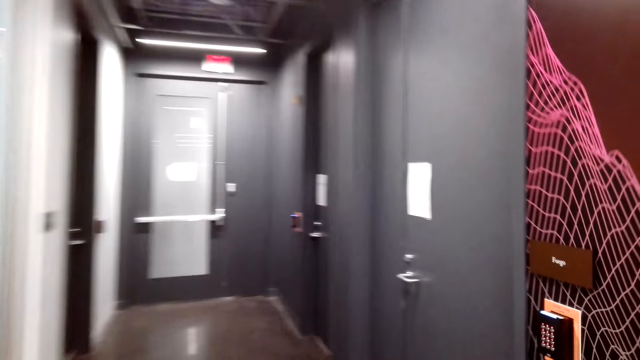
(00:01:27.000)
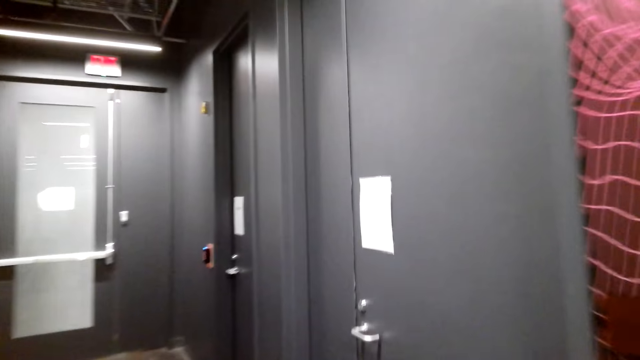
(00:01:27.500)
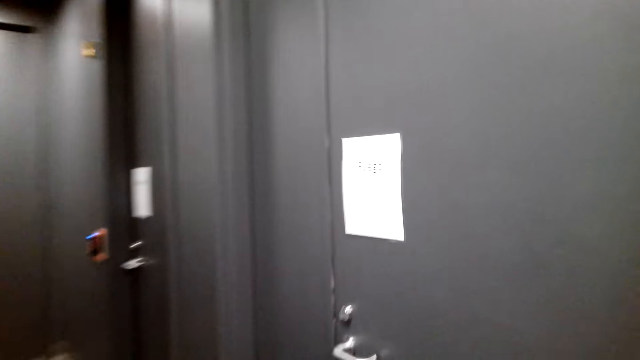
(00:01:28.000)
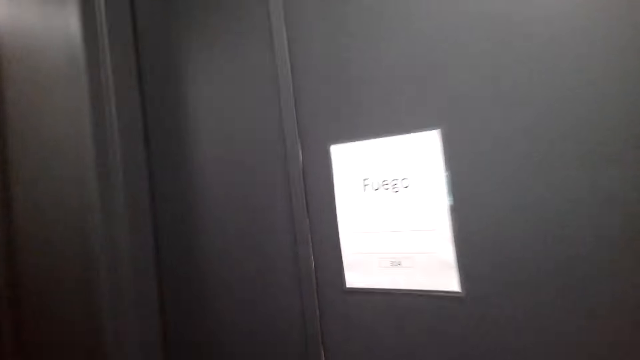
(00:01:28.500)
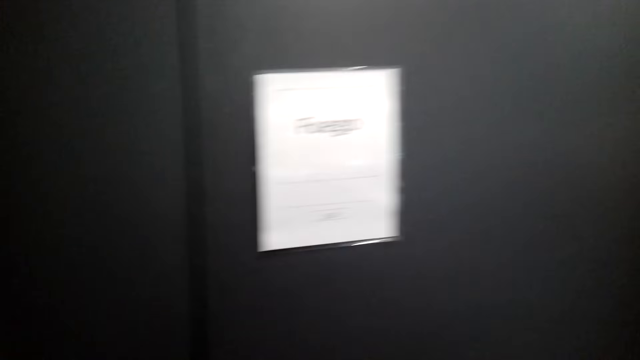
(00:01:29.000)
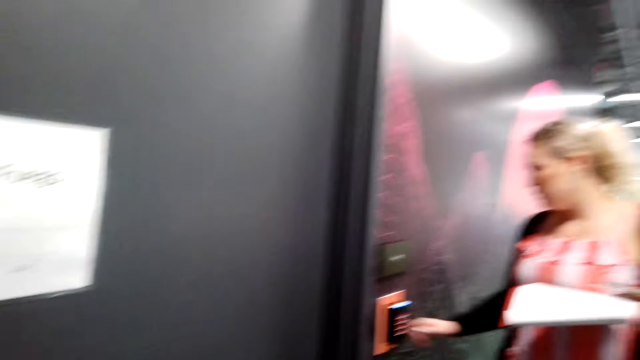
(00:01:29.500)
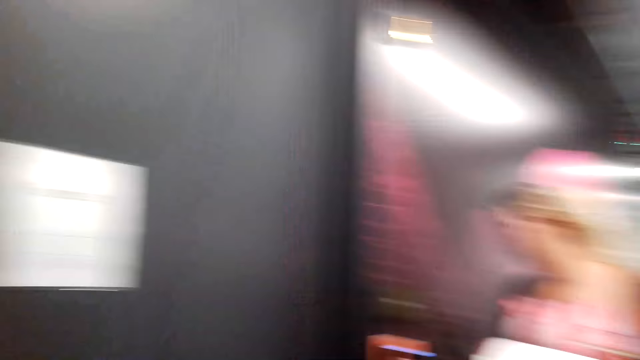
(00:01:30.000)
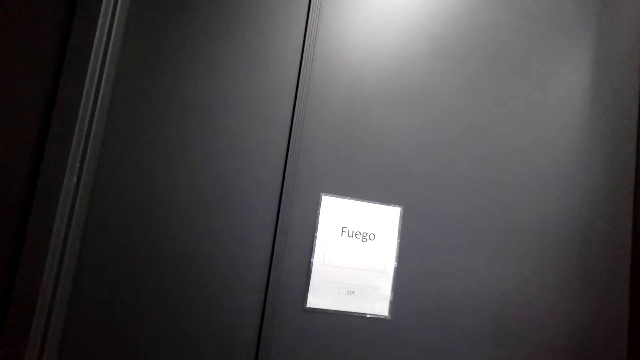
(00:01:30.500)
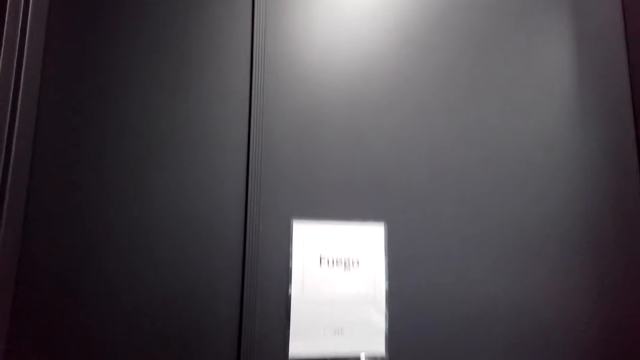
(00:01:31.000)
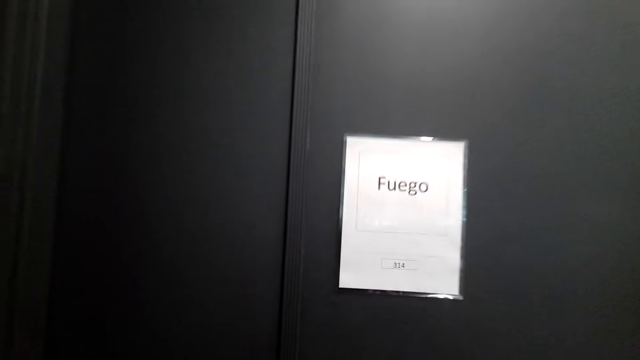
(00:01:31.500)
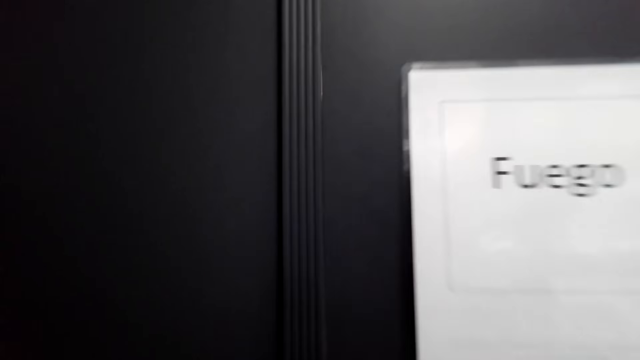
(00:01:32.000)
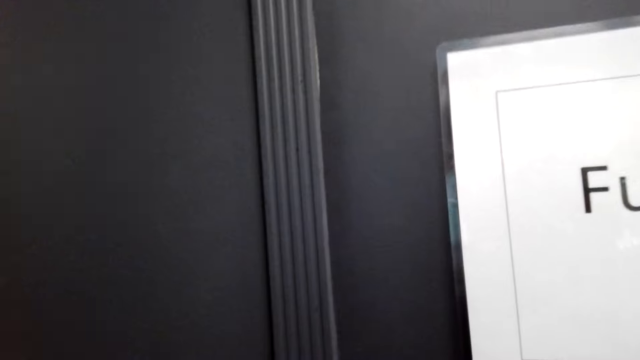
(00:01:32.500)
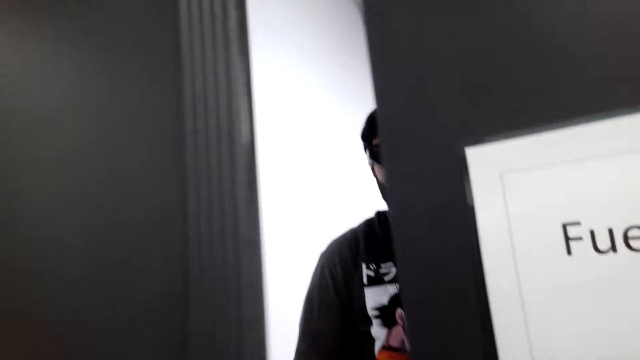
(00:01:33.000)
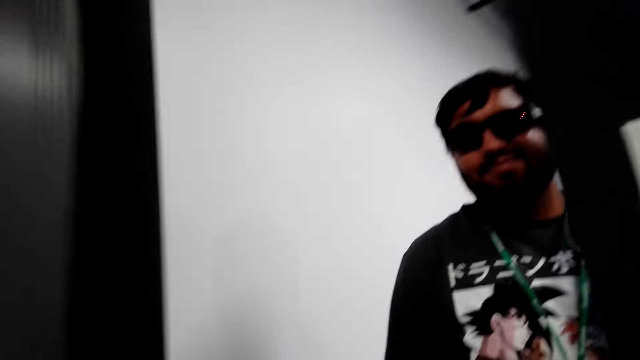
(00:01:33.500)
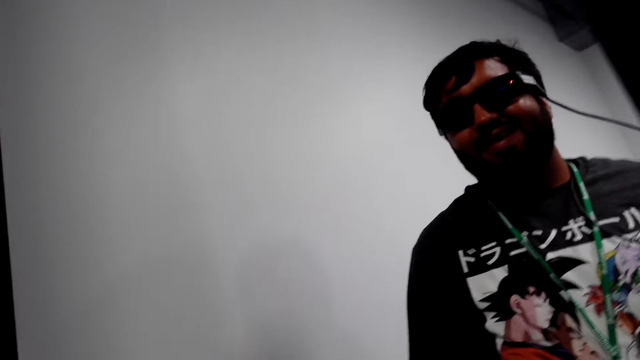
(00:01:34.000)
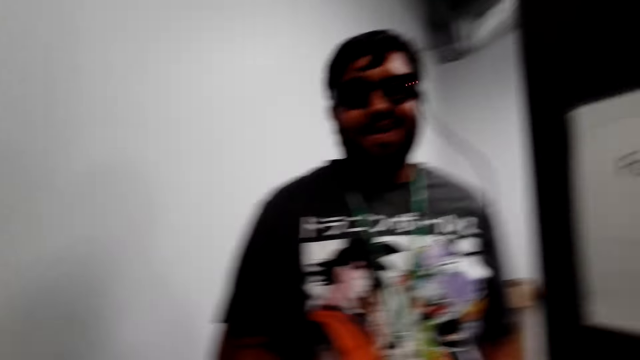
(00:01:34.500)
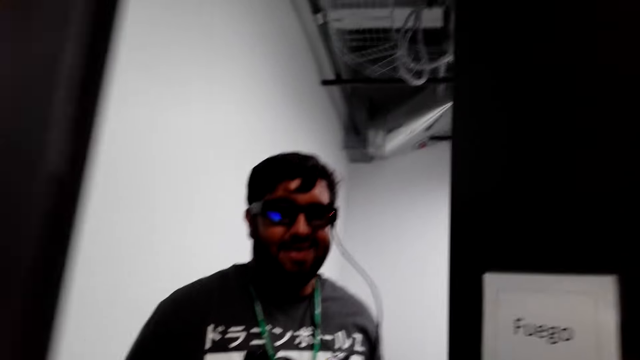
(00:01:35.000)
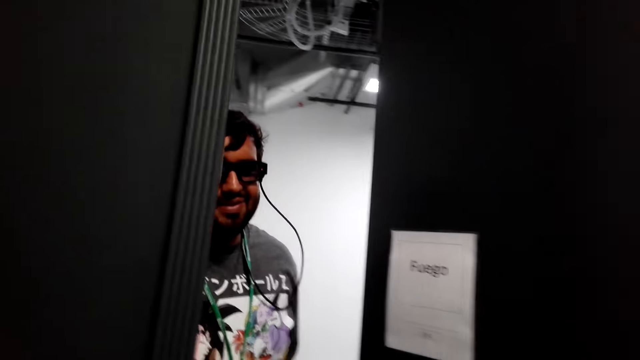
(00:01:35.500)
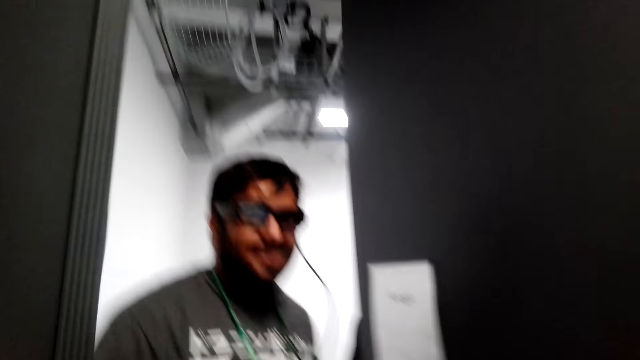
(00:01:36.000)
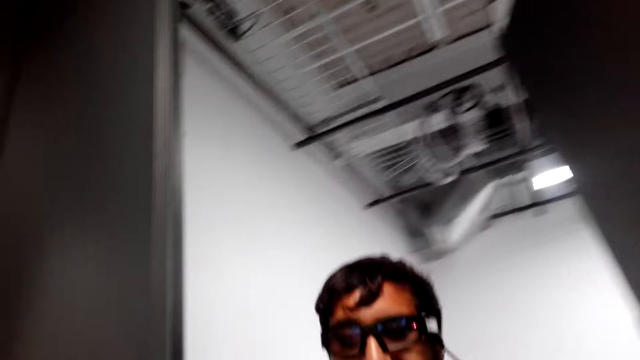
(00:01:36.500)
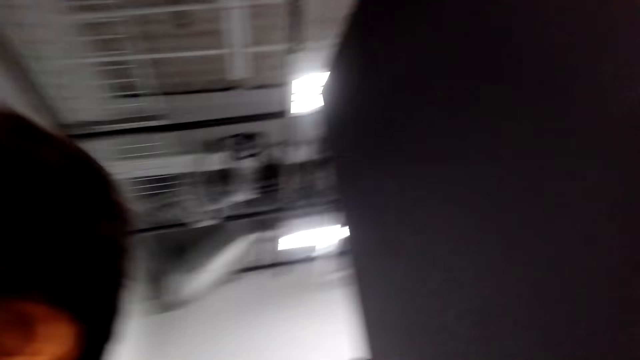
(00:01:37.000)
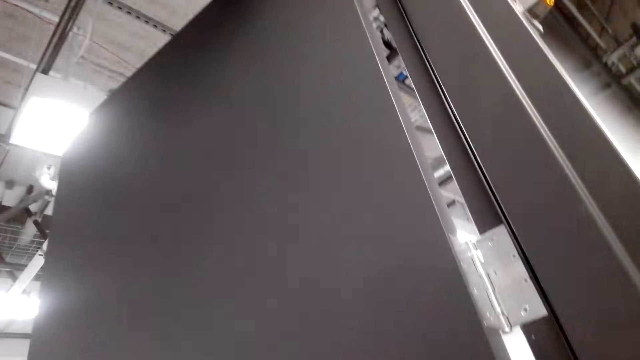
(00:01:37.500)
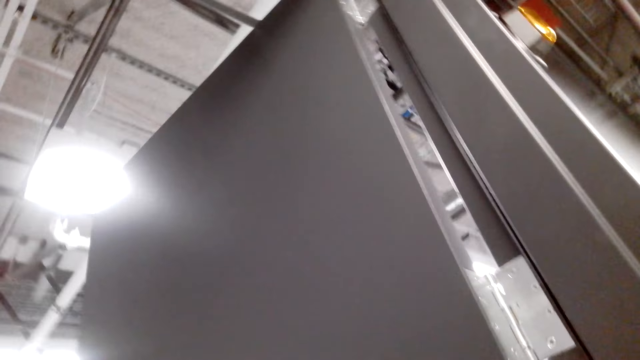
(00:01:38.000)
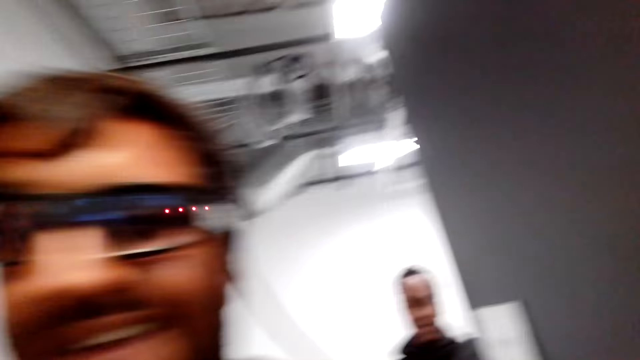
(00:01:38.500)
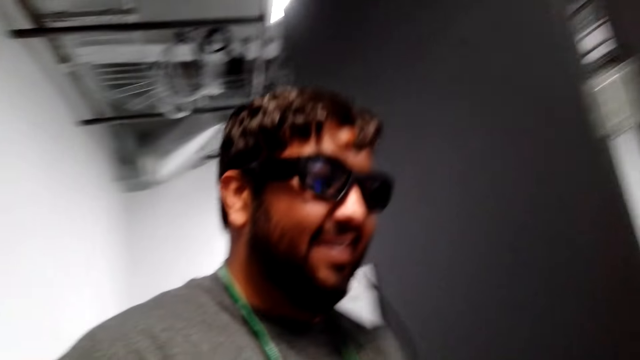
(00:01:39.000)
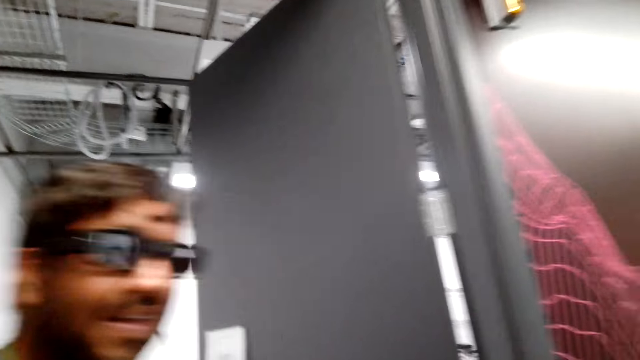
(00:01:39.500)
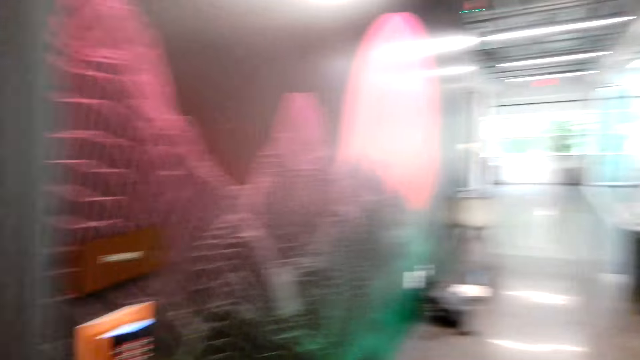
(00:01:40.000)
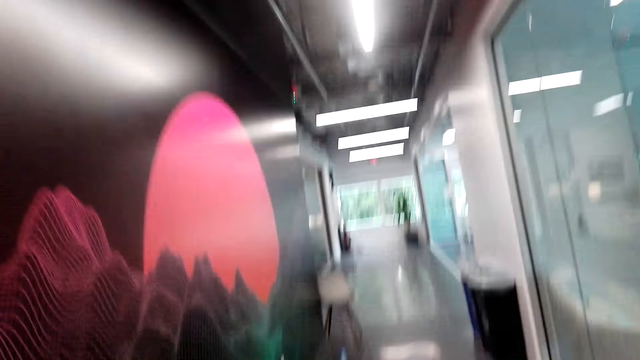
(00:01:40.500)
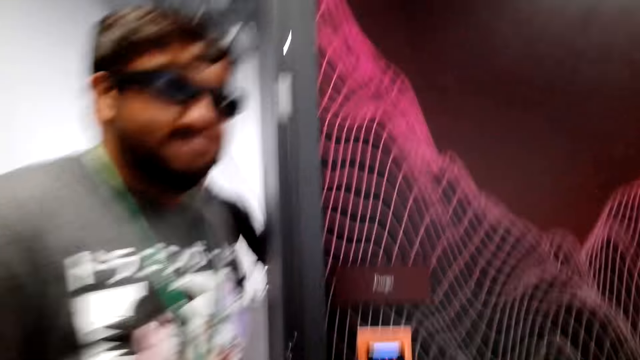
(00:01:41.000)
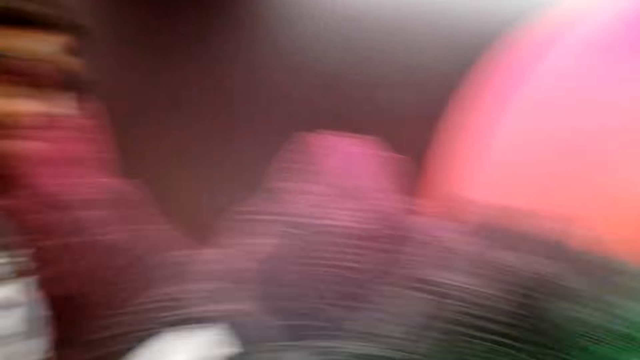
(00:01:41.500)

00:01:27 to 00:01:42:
The camera wearer stares at the lady. The female presses the biometrics. The camera wearer opens the door. They converse with the man. They welcome the man to the house. The man hugs the camera wearer and walks around the house.

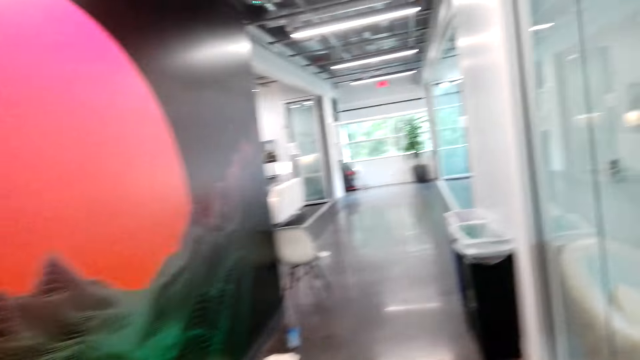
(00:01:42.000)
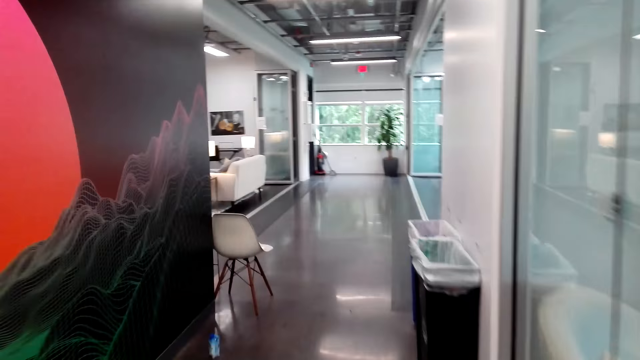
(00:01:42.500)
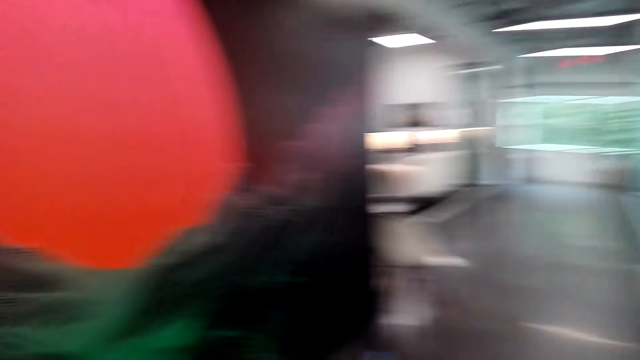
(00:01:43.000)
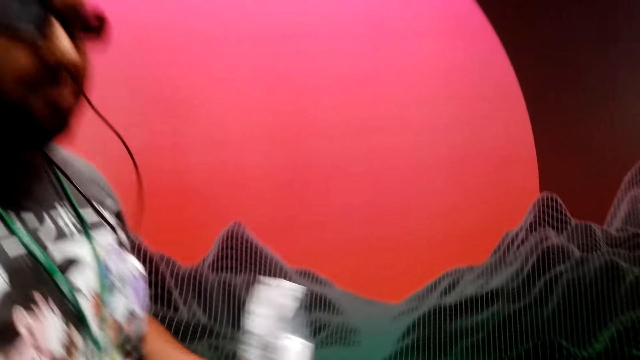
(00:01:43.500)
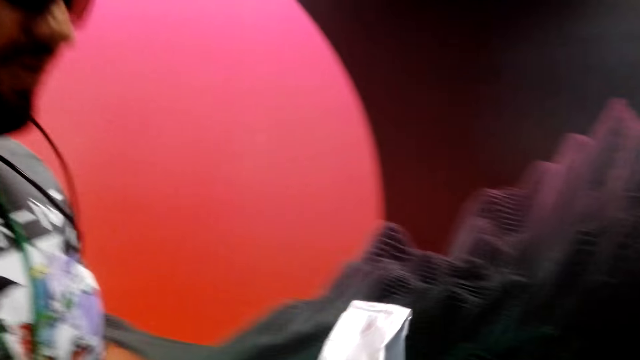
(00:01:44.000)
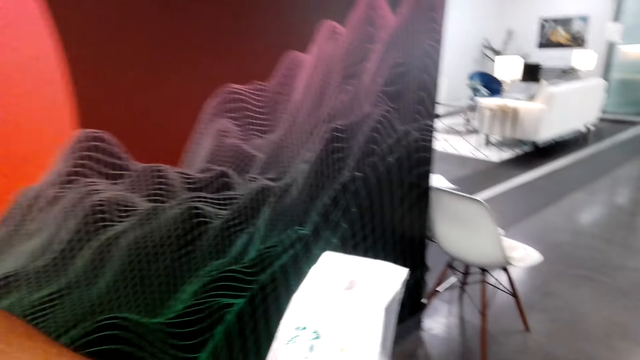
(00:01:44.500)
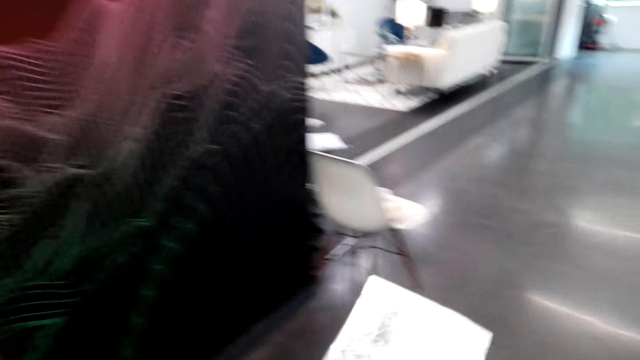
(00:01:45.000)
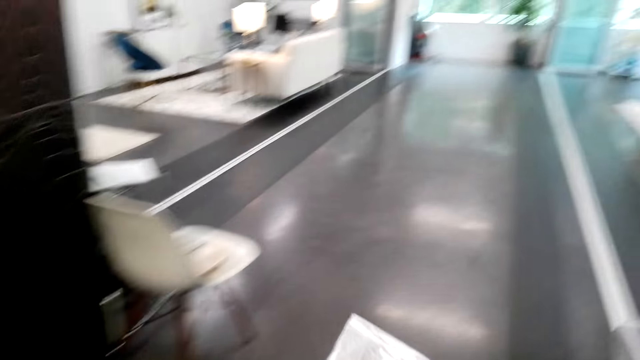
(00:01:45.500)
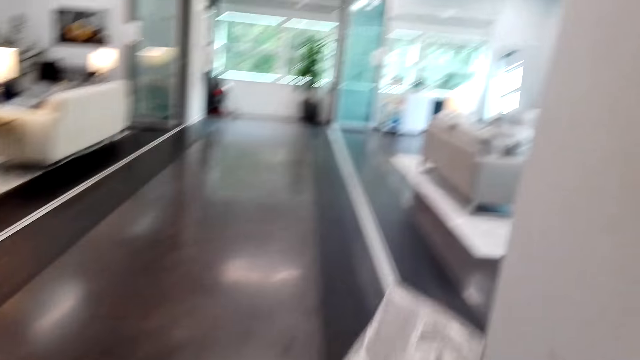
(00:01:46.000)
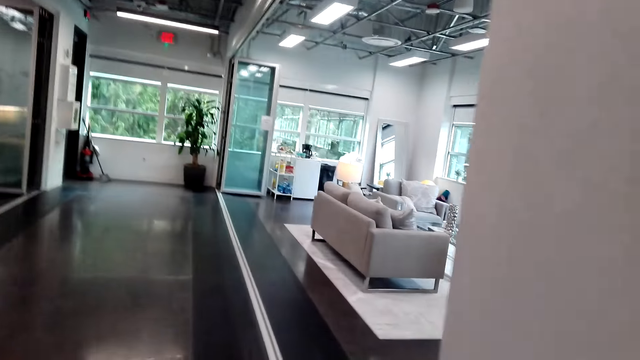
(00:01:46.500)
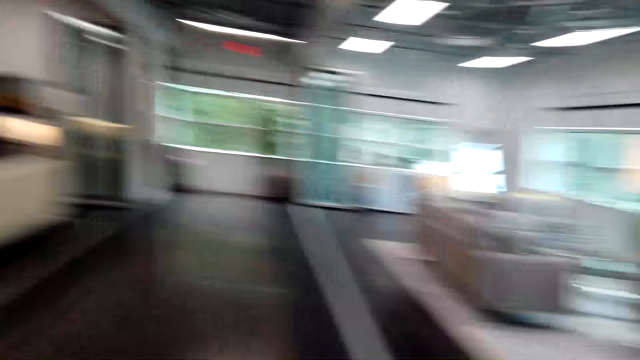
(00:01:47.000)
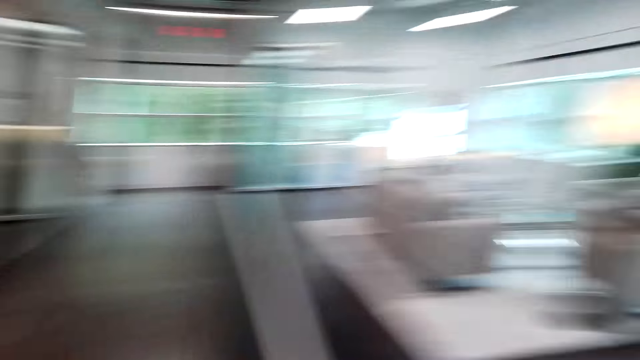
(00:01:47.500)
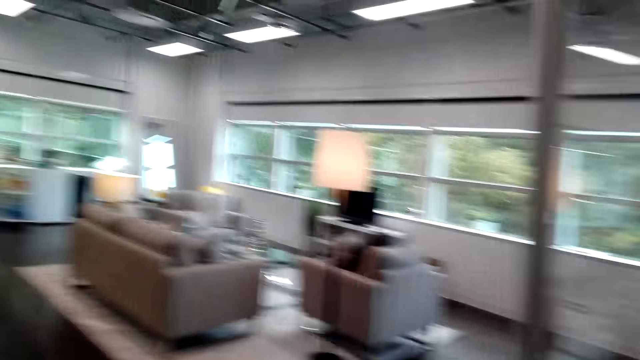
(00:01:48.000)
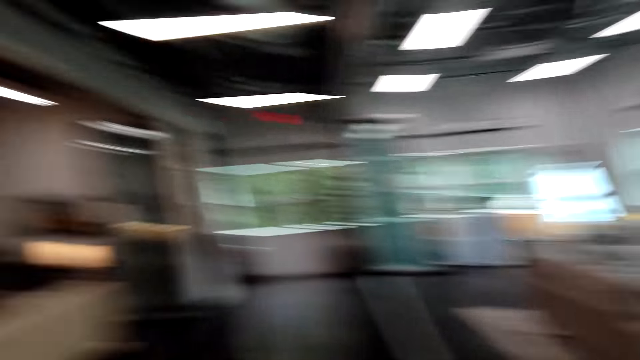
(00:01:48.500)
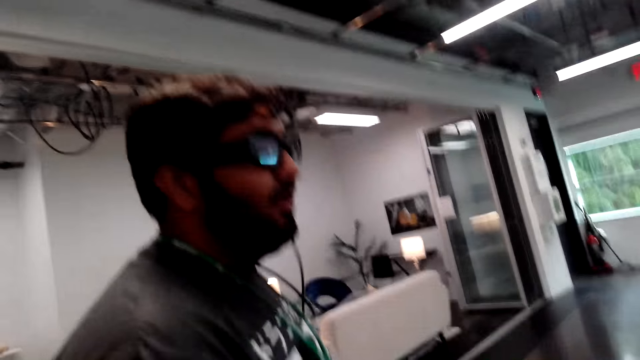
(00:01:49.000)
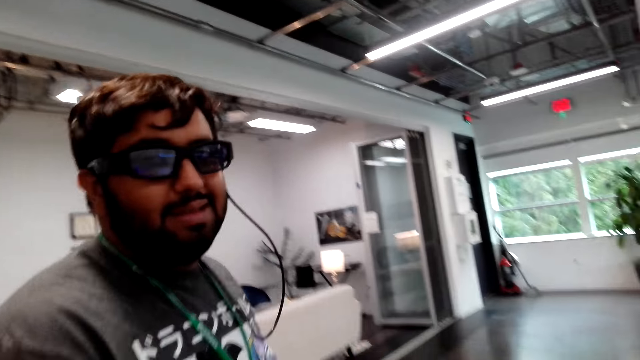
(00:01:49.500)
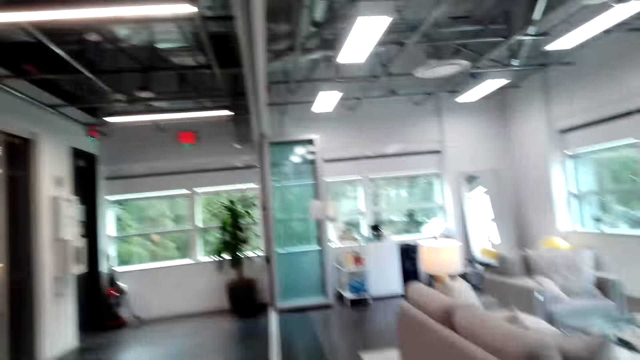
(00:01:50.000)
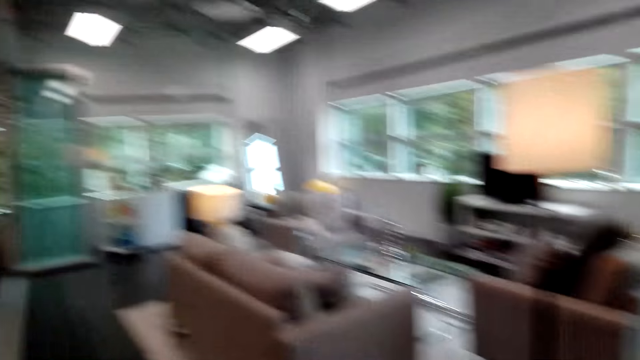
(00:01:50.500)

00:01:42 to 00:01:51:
The camera wearer talks with the man. The man gives the camera wearer a packet of coffee. The camera wearer walks around the house. They talk with the man. They talk with the man again.
